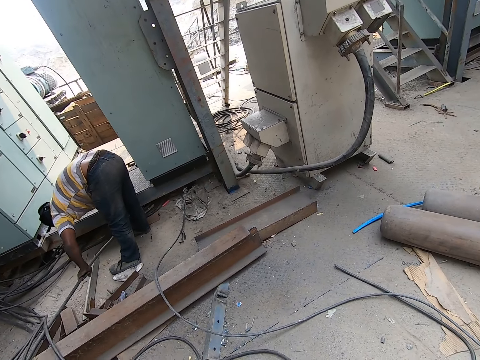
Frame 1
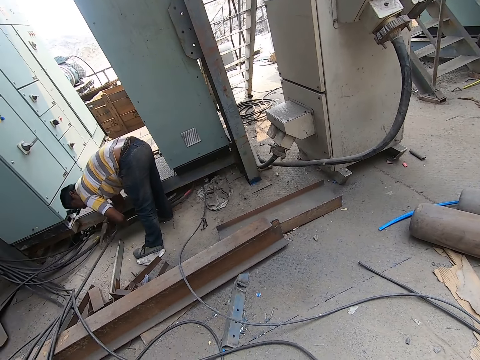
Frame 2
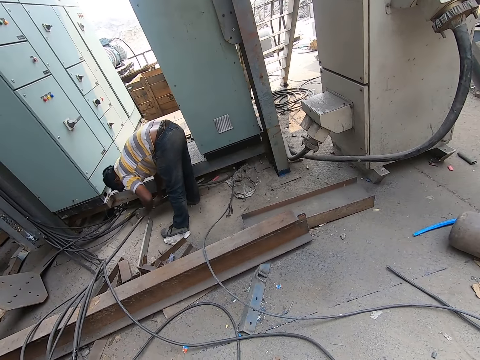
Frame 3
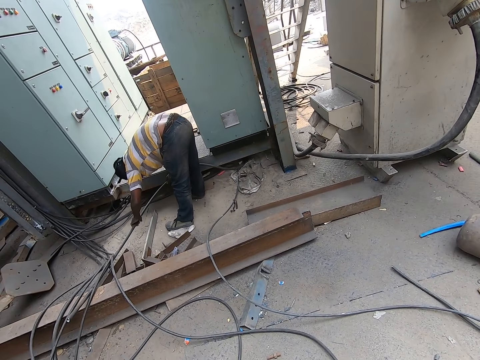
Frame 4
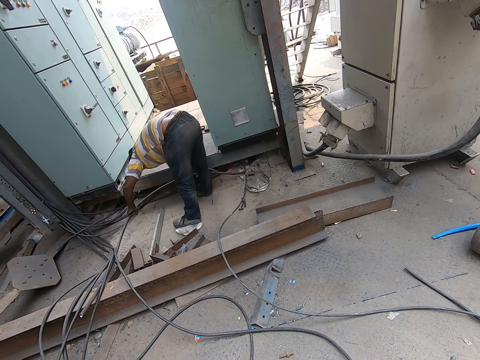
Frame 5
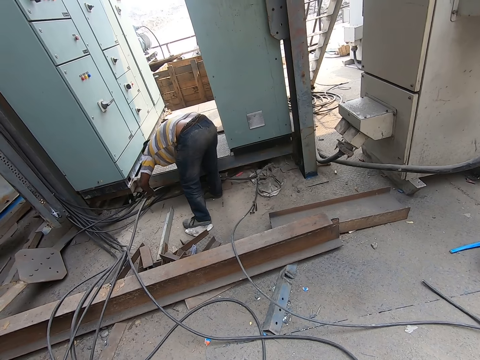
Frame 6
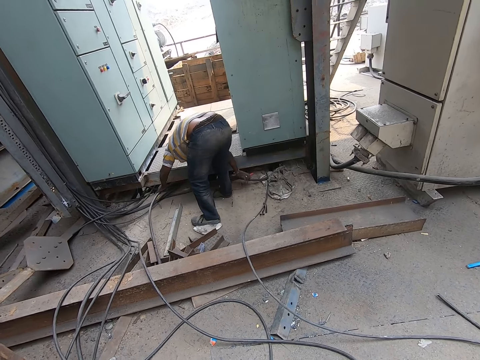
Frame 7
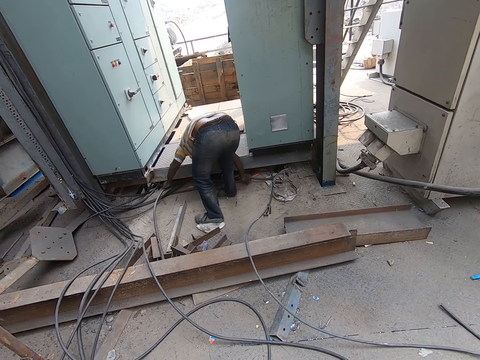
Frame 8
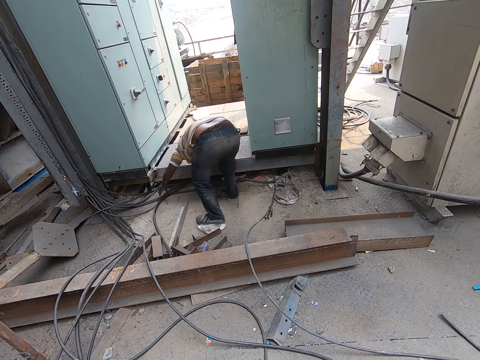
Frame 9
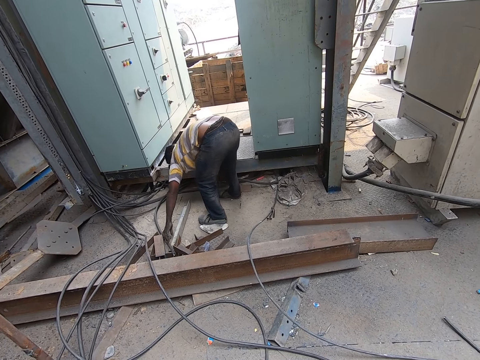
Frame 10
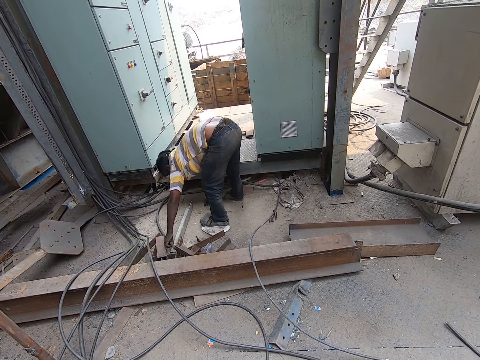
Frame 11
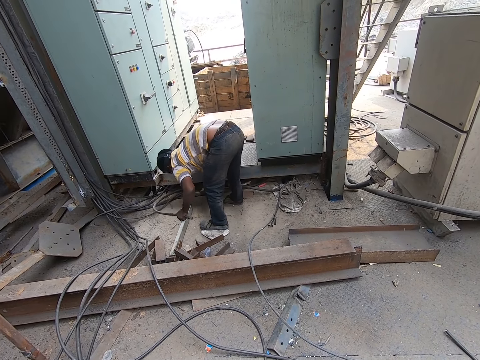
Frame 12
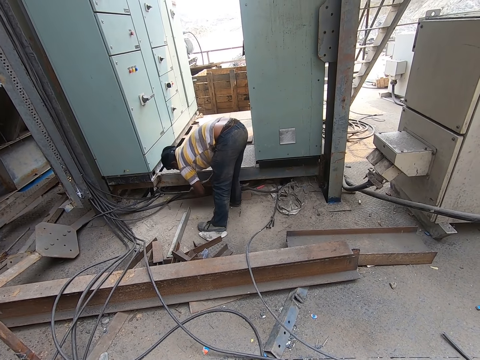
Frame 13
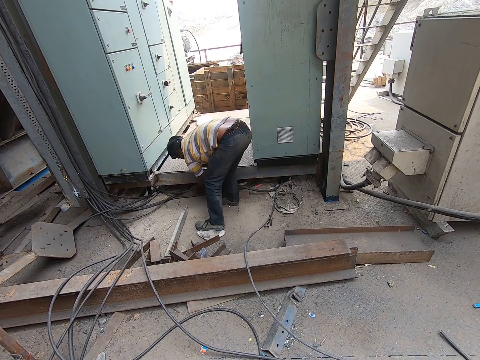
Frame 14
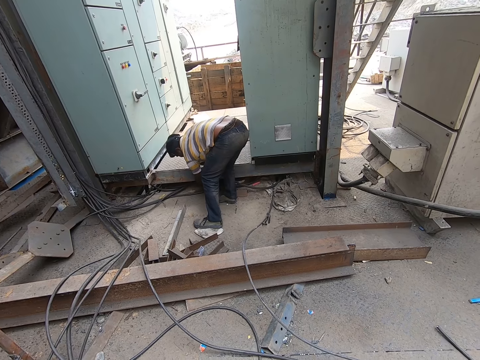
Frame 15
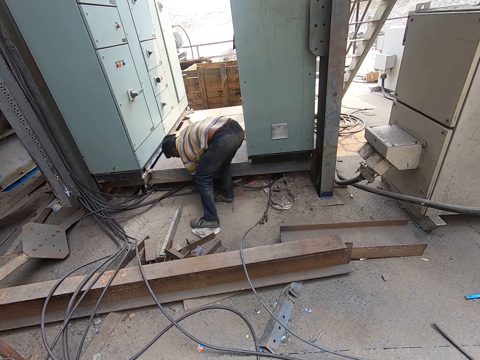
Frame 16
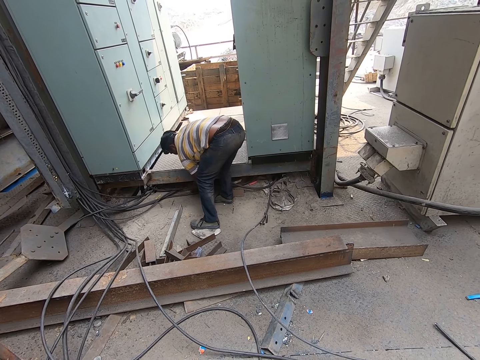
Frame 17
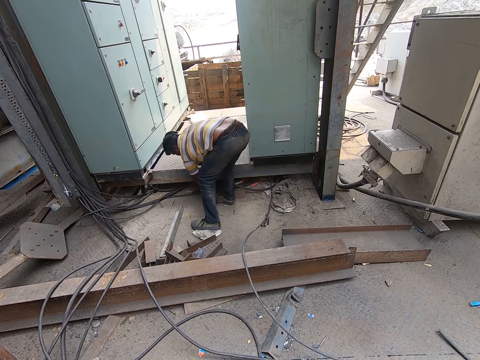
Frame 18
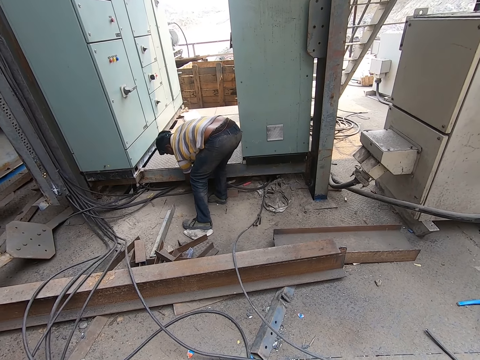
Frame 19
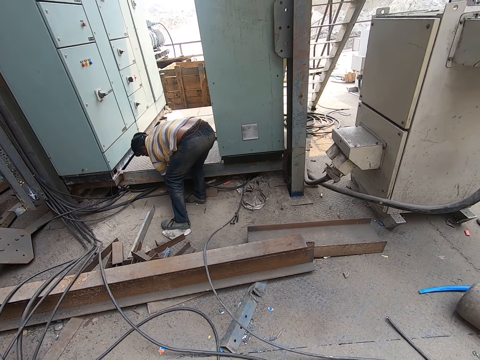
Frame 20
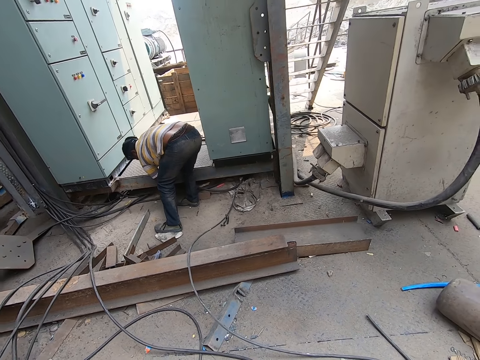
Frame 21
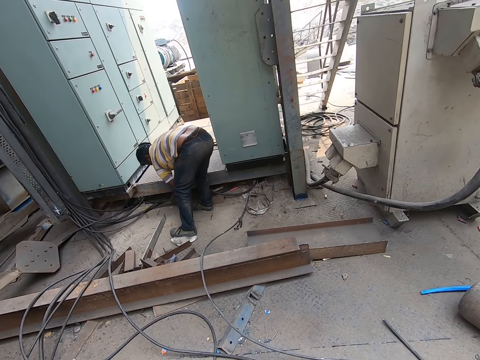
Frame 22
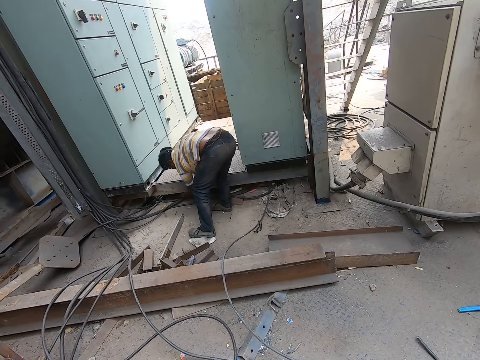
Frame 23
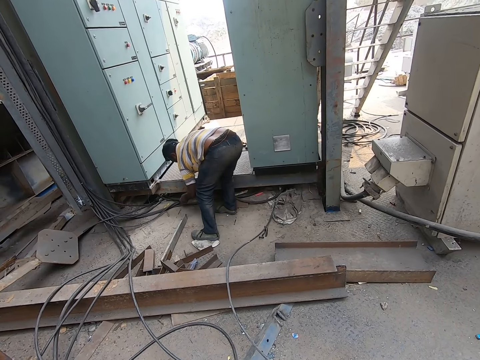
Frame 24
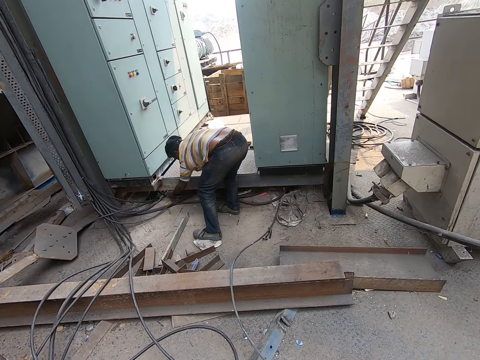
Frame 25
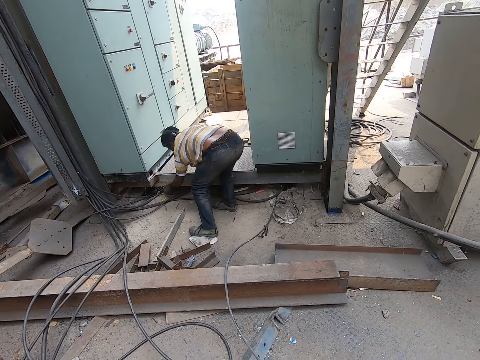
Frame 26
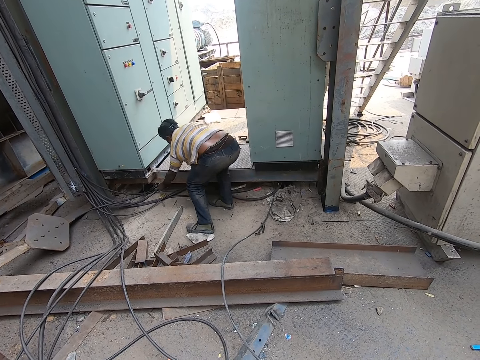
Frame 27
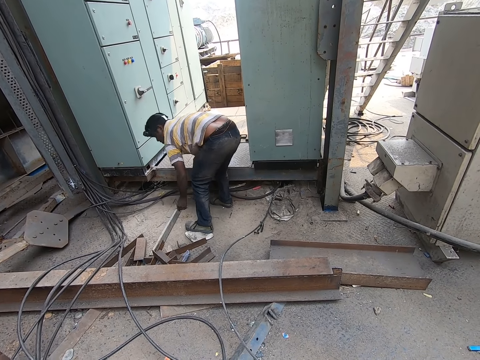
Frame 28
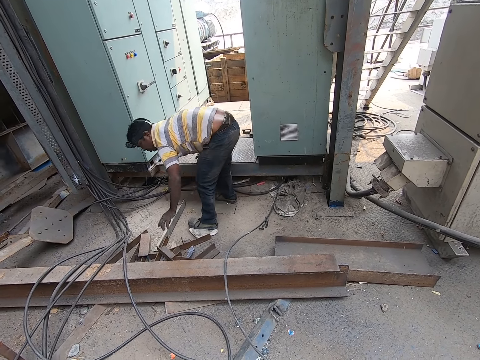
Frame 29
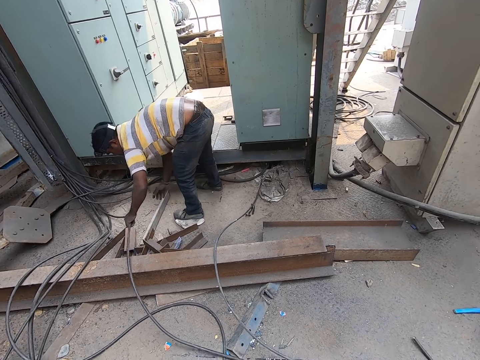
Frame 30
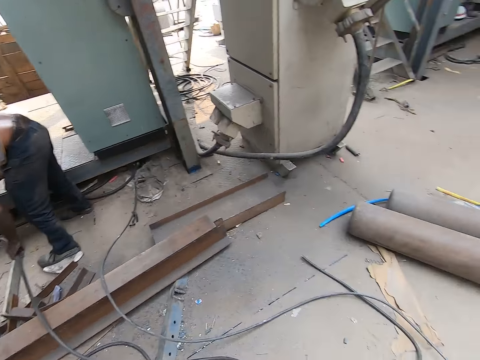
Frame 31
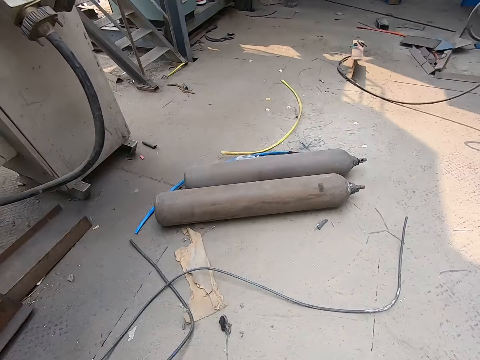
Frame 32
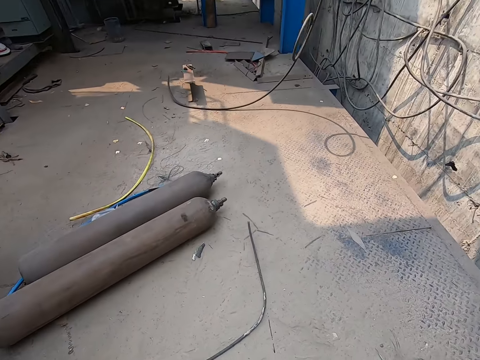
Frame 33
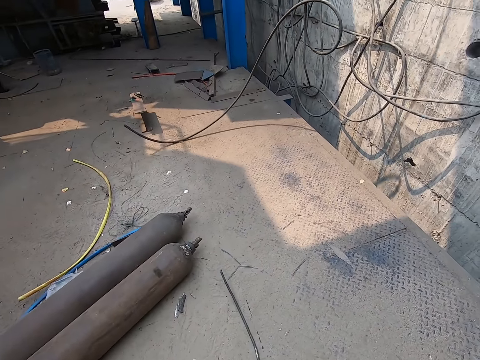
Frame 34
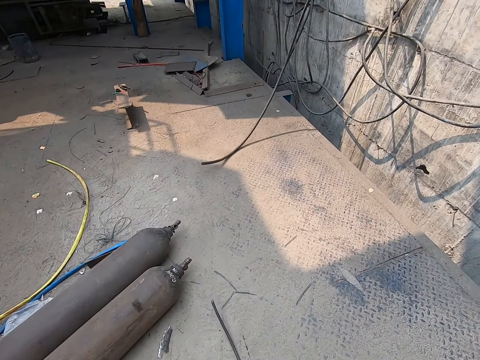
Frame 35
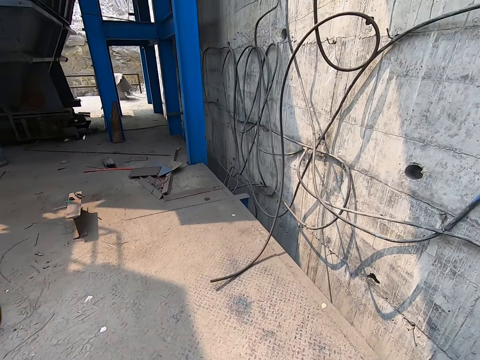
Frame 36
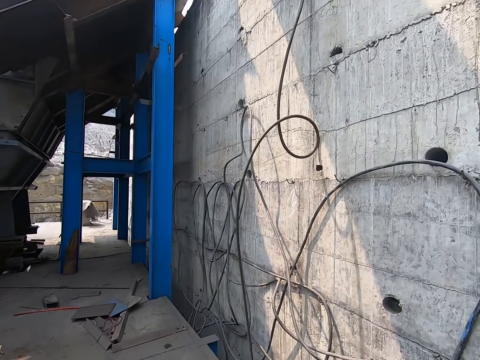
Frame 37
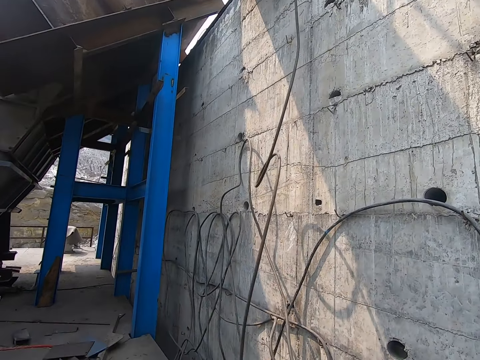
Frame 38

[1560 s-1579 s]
A man places the cables under a container with both hands. The camera wearer converses with the man. The man picks the cable from the ground with his left hand. The camera wearer looks around.

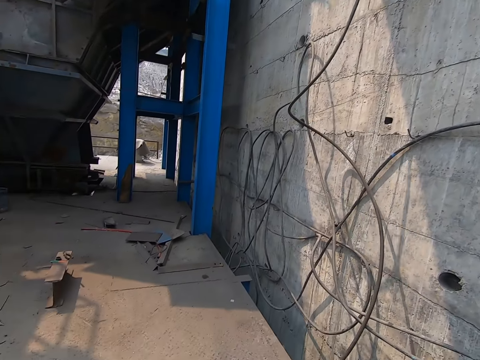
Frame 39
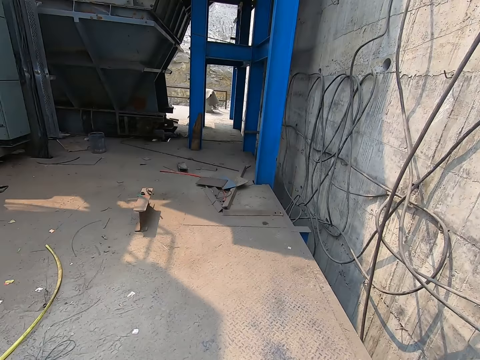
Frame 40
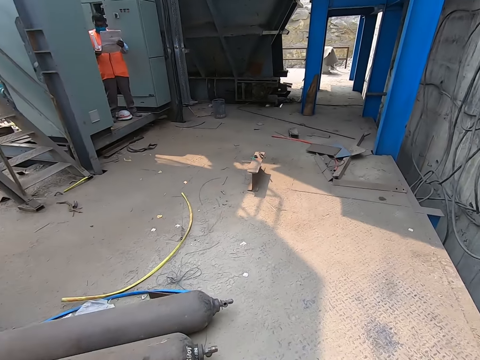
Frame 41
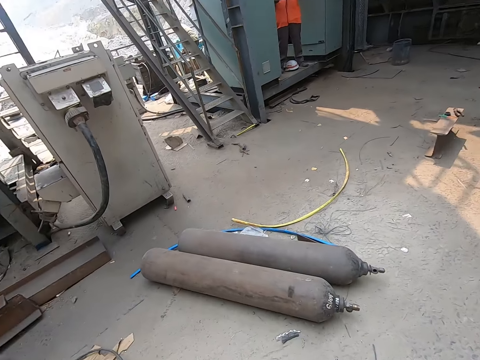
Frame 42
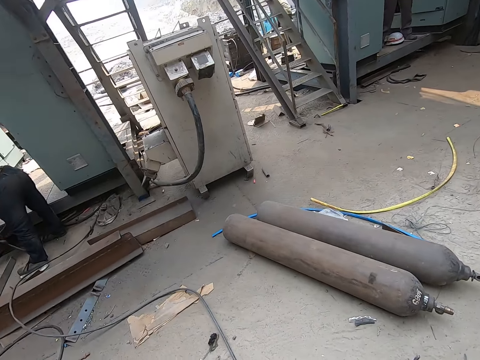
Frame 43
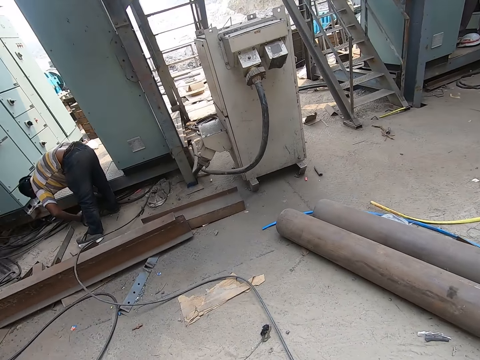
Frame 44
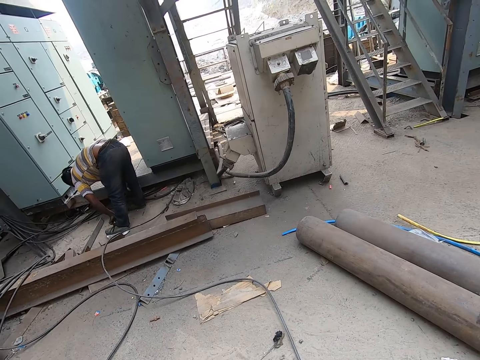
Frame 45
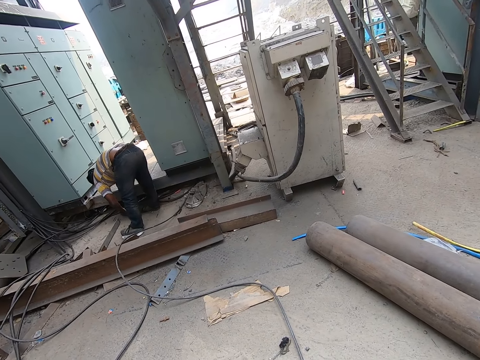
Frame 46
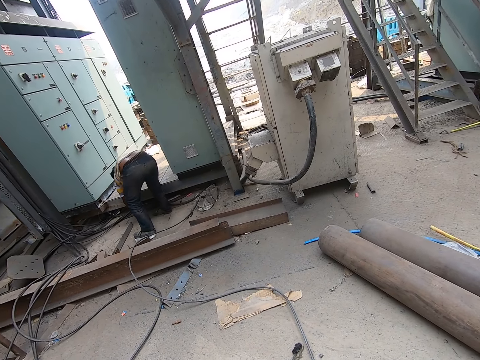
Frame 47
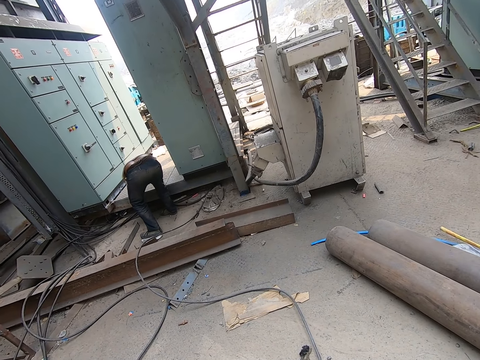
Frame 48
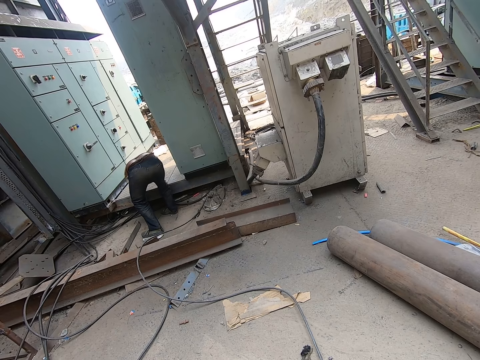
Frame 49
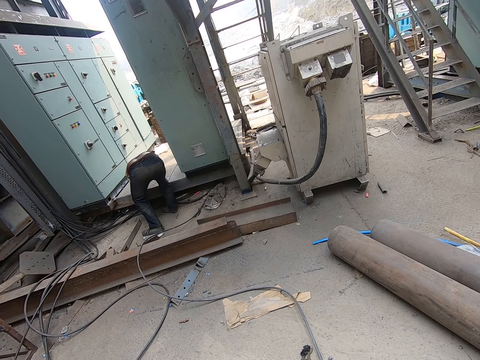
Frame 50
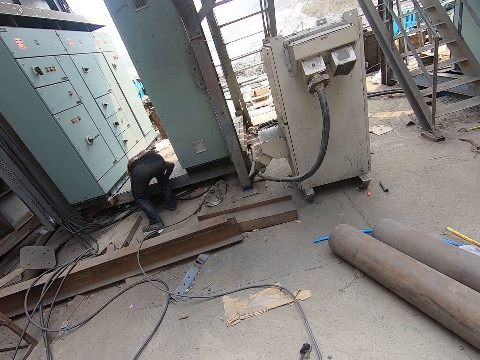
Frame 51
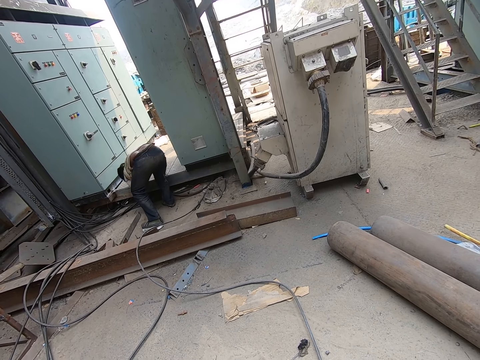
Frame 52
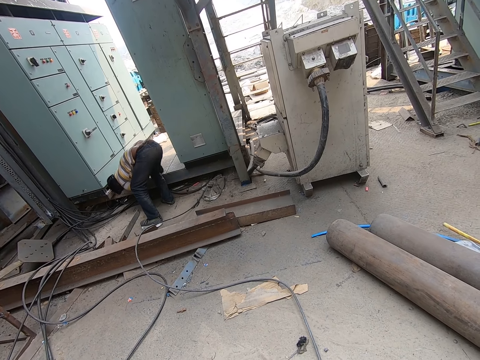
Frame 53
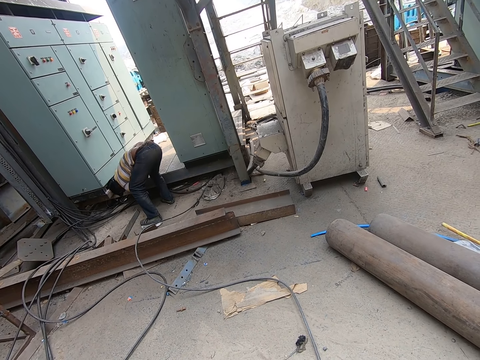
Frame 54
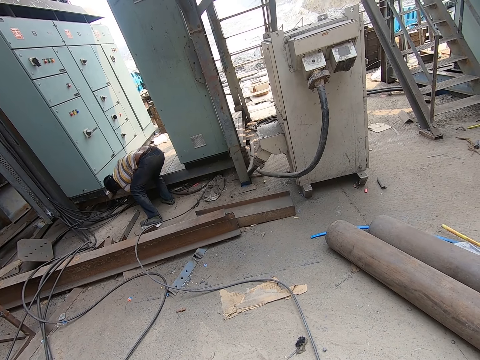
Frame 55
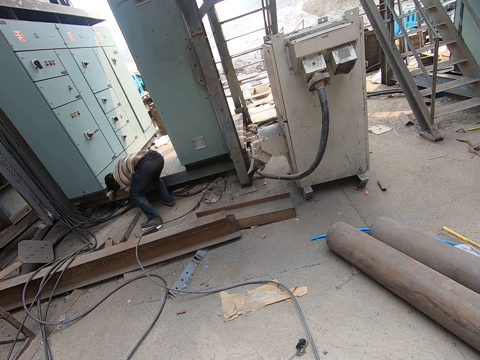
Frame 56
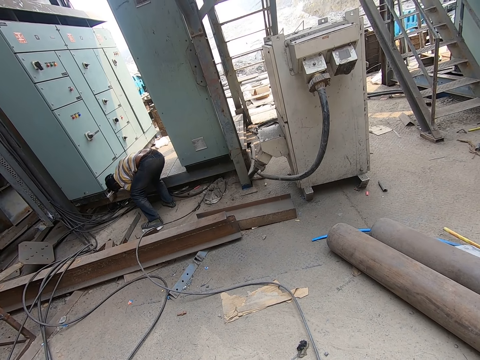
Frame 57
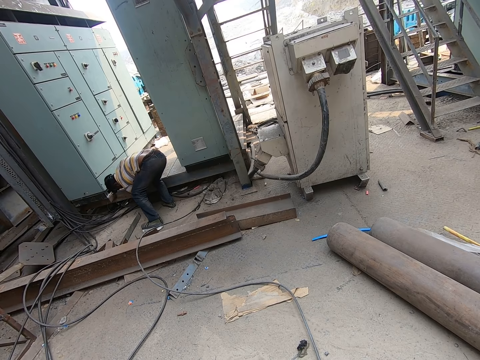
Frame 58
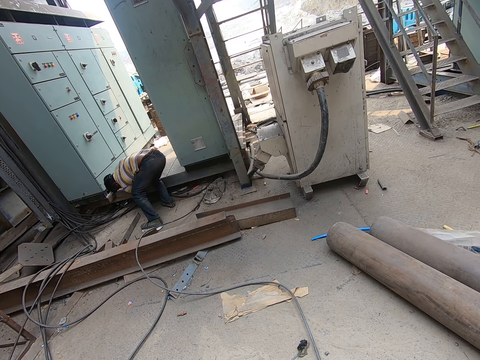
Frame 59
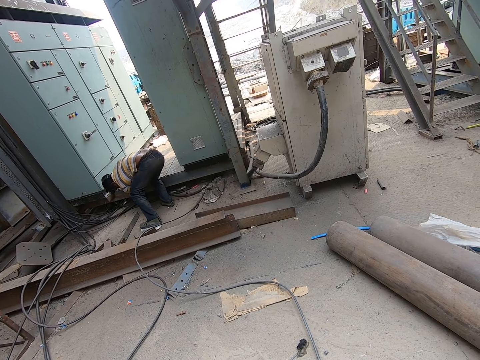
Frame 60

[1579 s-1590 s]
A man places the cables under the container with both hands.
